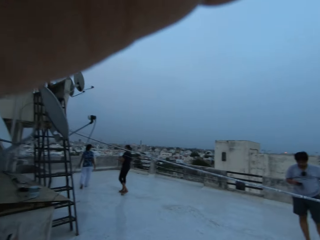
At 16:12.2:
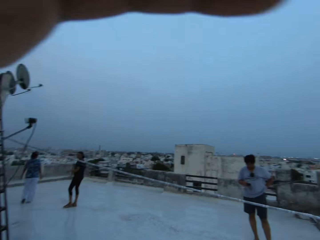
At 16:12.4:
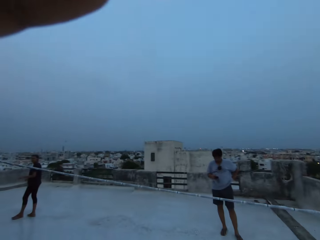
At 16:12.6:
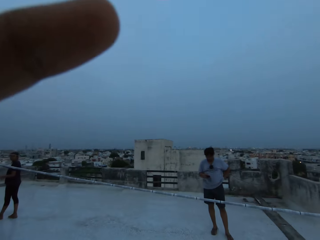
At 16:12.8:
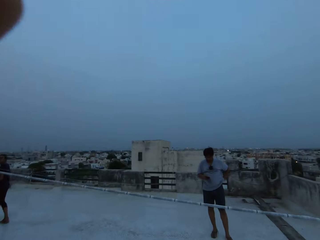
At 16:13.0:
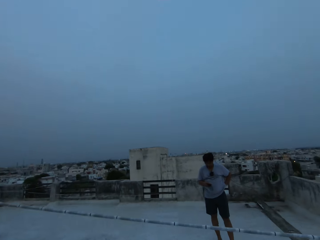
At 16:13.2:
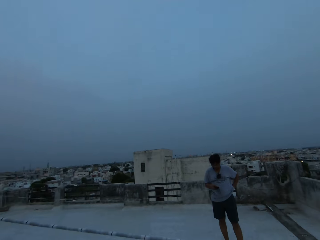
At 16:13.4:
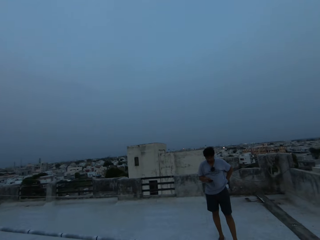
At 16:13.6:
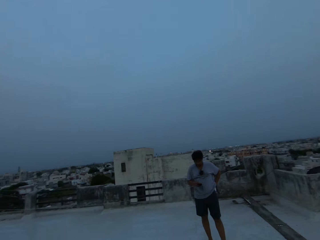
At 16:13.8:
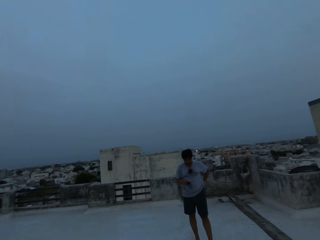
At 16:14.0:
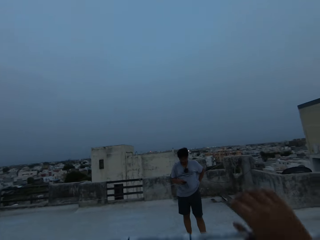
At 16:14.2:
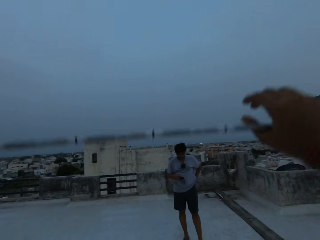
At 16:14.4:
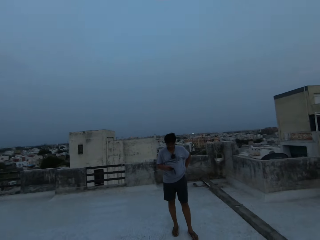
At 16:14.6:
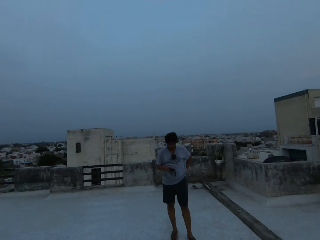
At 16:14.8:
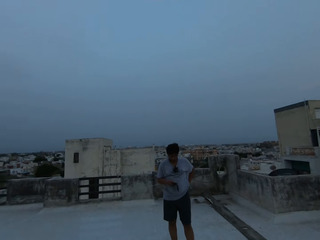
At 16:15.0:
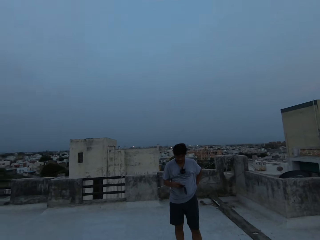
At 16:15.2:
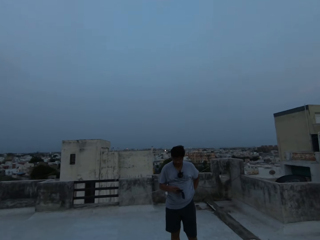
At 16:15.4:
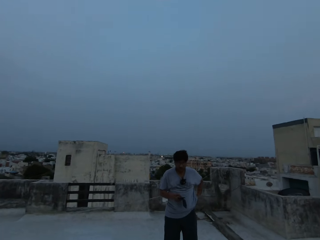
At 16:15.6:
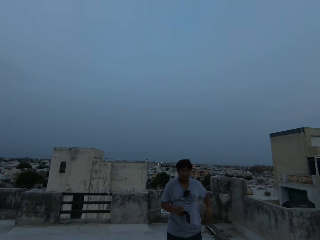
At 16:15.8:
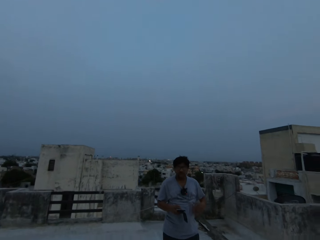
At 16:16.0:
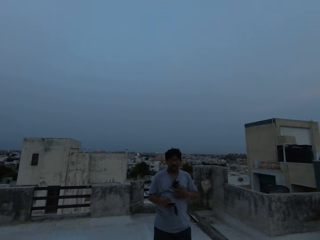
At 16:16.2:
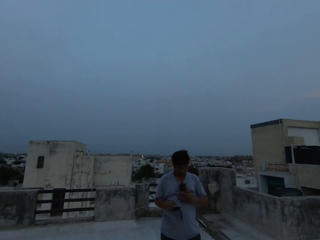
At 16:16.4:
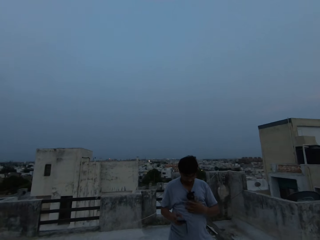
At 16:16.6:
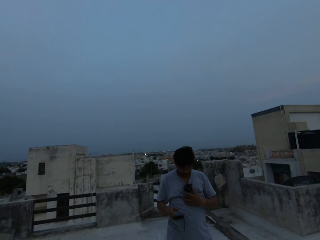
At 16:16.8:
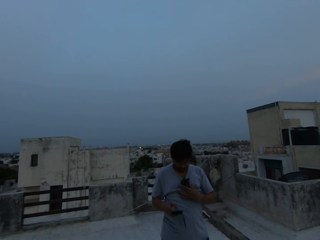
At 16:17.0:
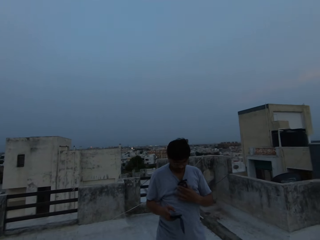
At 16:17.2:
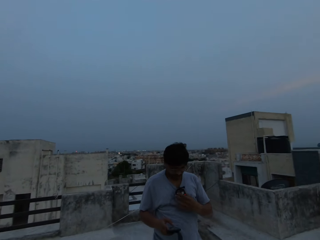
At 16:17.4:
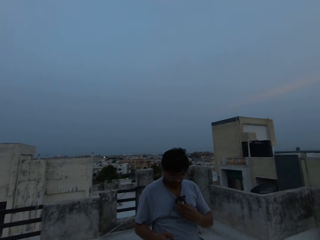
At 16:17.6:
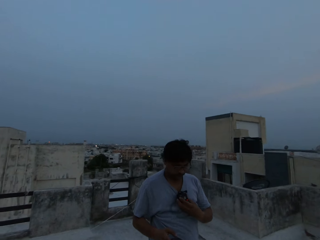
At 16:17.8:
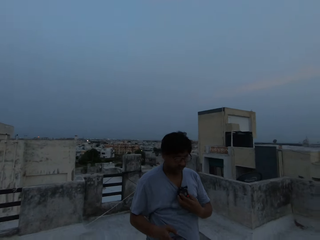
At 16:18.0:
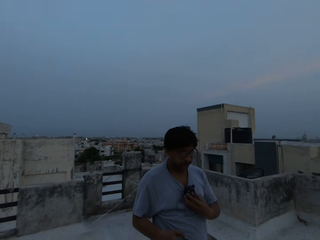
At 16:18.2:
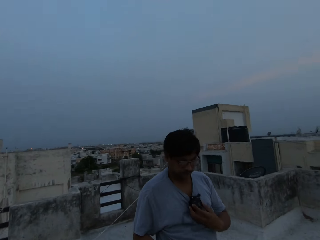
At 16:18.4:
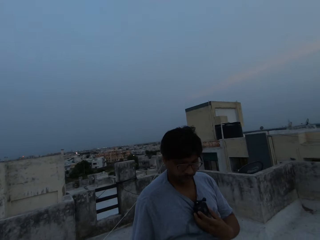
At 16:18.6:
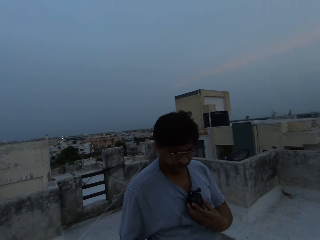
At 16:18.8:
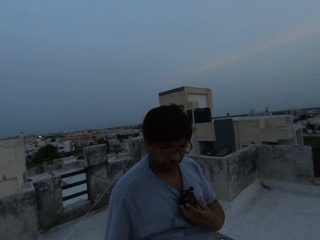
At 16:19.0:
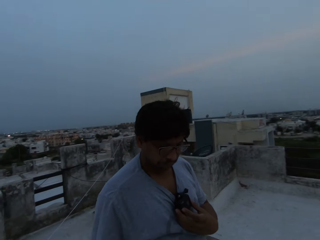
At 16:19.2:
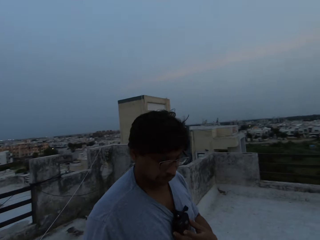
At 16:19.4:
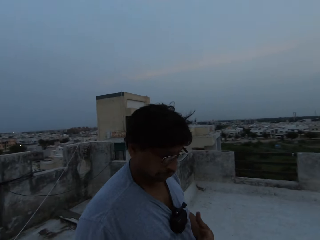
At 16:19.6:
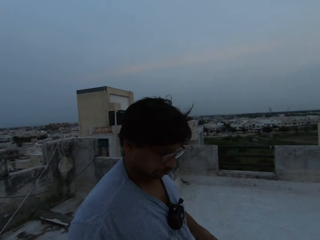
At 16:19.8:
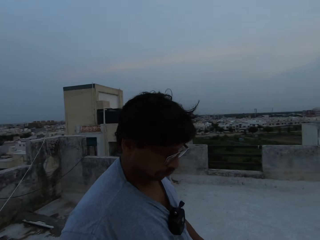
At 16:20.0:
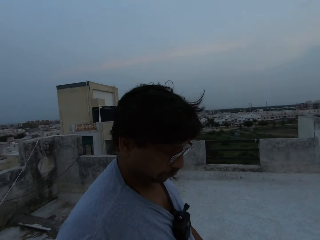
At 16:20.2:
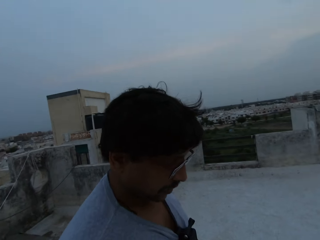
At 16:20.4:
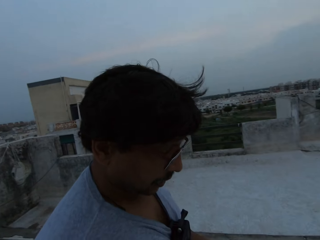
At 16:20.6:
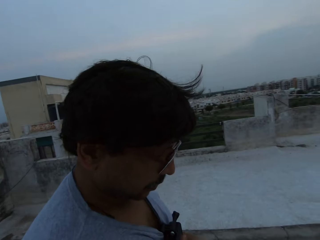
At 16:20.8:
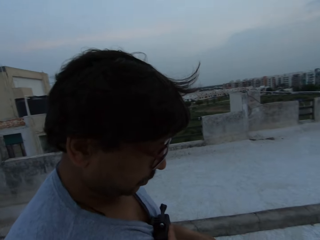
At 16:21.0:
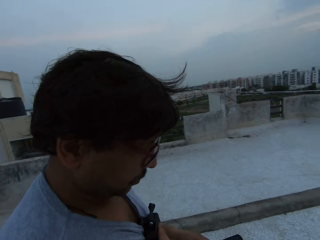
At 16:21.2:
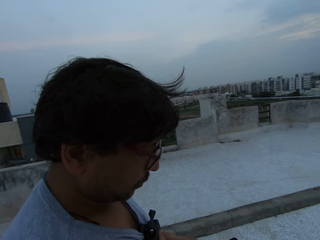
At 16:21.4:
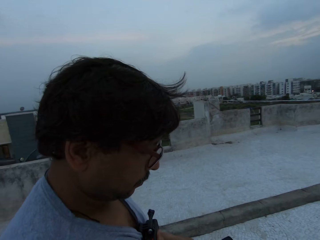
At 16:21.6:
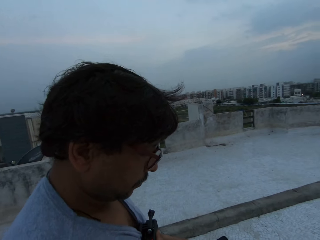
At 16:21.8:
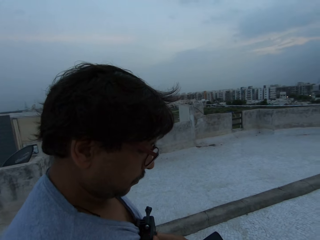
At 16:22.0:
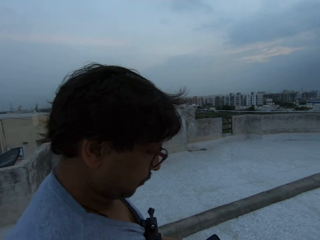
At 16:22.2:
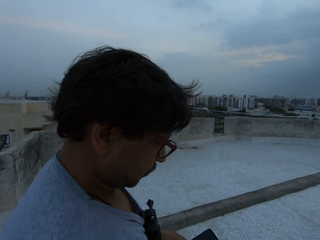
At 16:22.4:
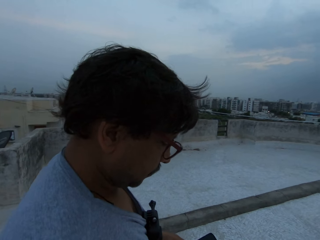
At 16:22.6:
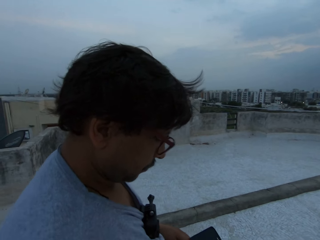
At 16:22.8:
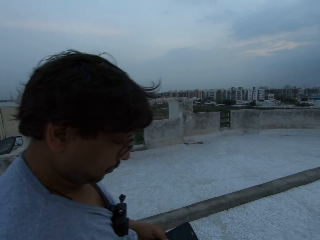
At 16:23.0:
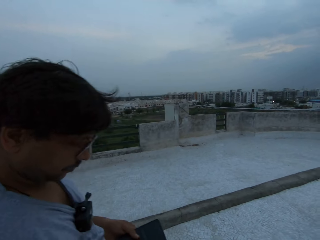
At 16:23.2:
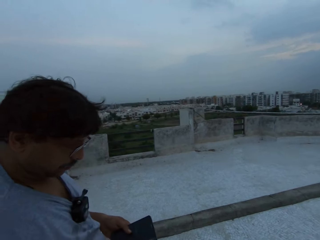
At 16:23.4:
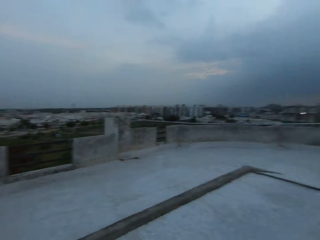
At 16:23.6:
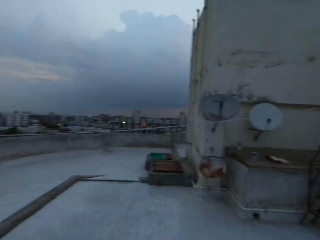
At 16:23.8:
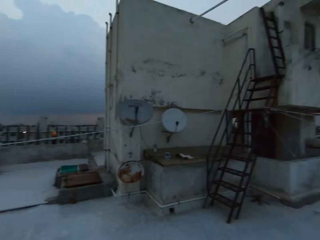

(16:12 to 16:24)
The camera wearer lifts a rope with his right hand. He pushes the rope over. He walks on the rooftop of the building. The man adjusts a camera on his shirt with his left hand.

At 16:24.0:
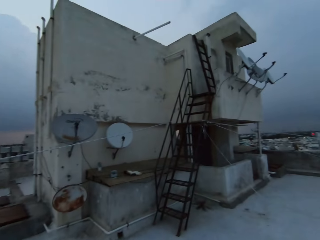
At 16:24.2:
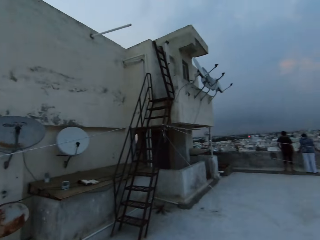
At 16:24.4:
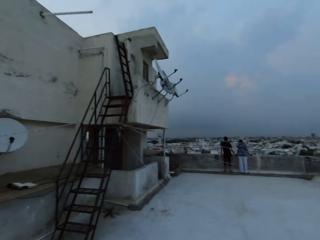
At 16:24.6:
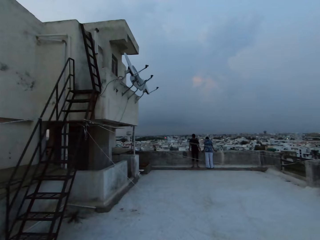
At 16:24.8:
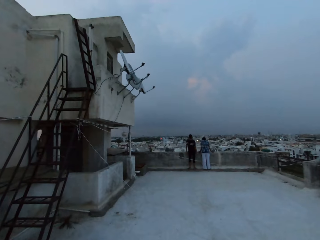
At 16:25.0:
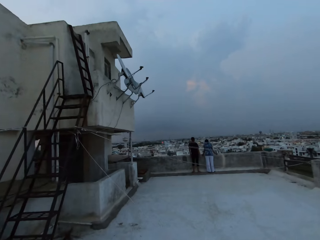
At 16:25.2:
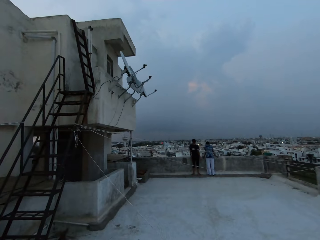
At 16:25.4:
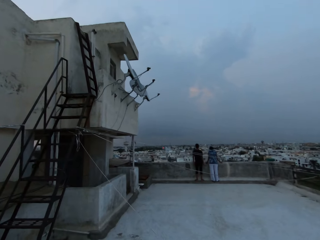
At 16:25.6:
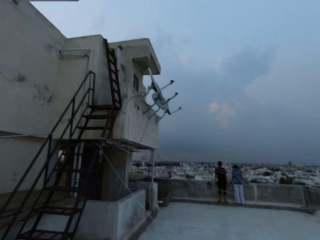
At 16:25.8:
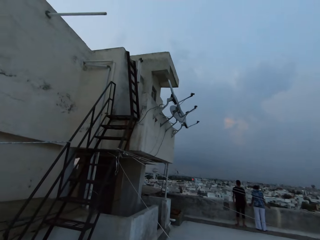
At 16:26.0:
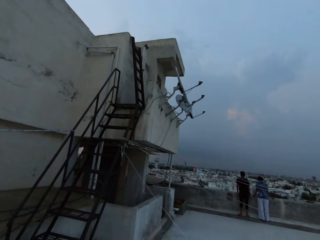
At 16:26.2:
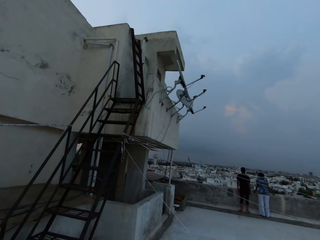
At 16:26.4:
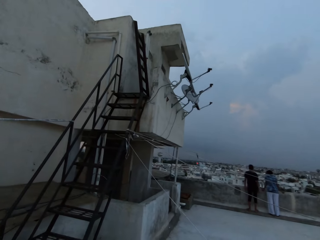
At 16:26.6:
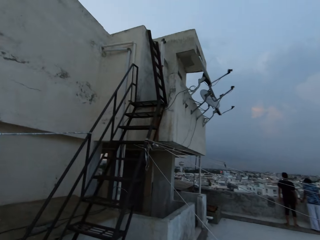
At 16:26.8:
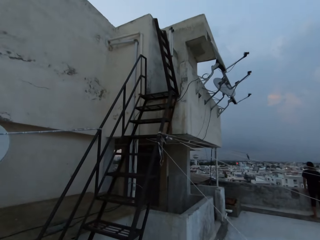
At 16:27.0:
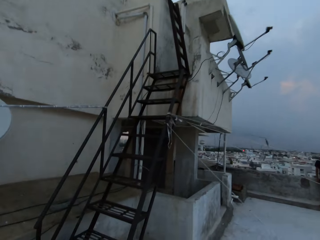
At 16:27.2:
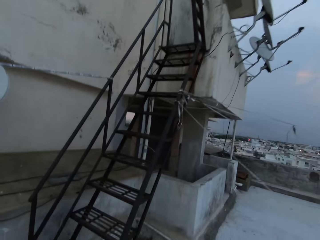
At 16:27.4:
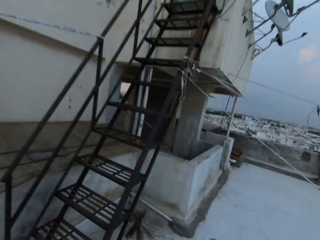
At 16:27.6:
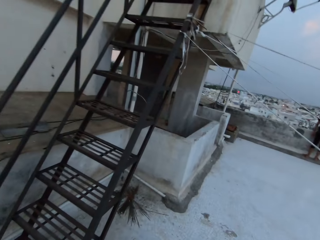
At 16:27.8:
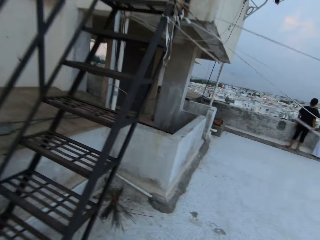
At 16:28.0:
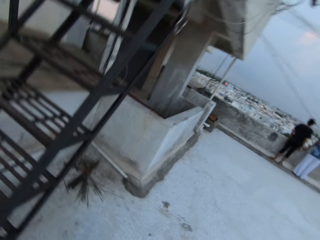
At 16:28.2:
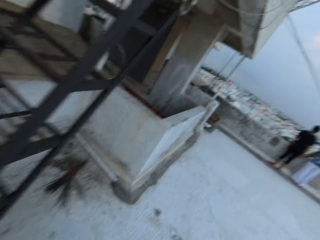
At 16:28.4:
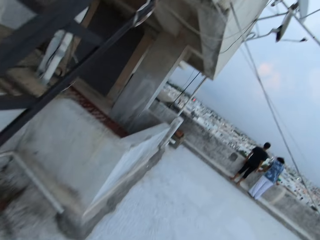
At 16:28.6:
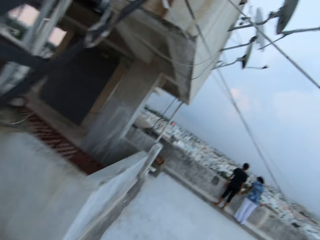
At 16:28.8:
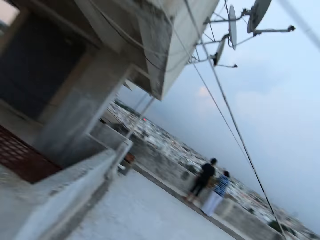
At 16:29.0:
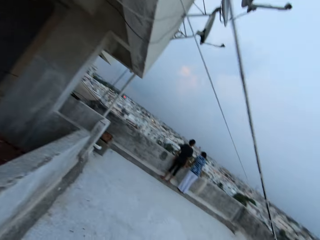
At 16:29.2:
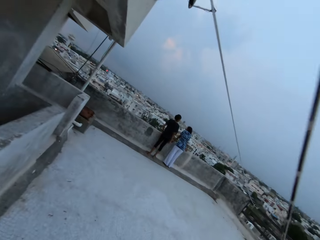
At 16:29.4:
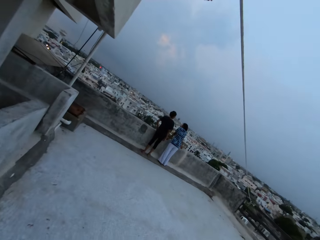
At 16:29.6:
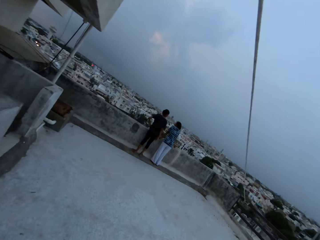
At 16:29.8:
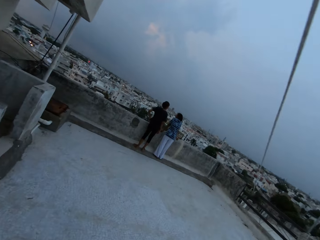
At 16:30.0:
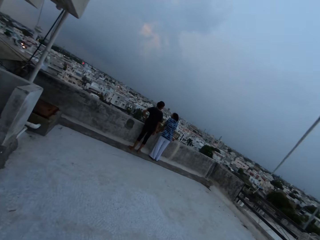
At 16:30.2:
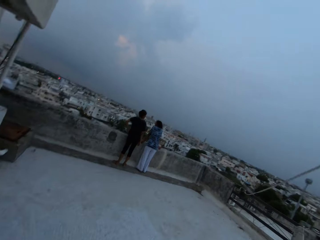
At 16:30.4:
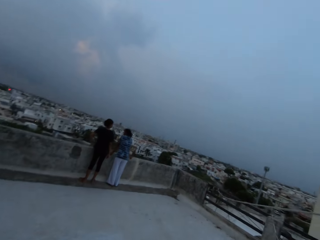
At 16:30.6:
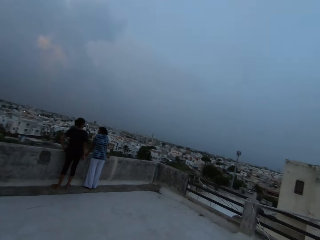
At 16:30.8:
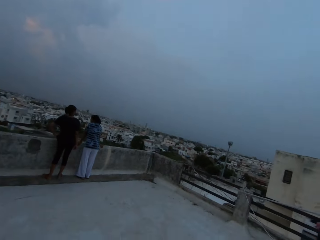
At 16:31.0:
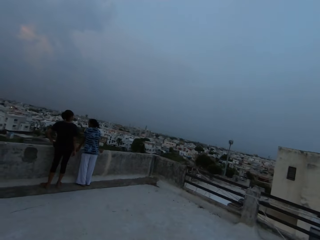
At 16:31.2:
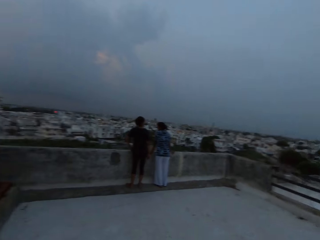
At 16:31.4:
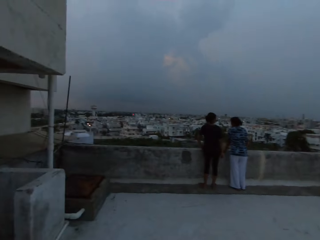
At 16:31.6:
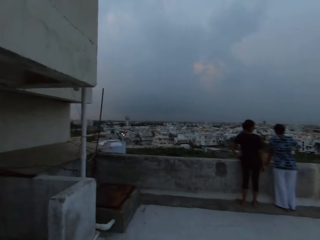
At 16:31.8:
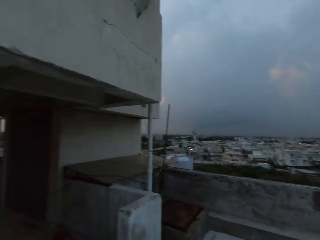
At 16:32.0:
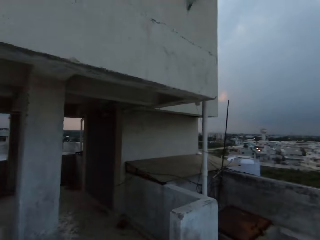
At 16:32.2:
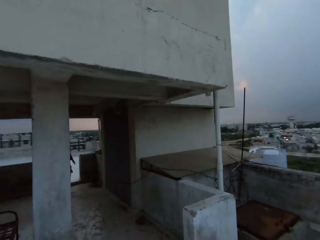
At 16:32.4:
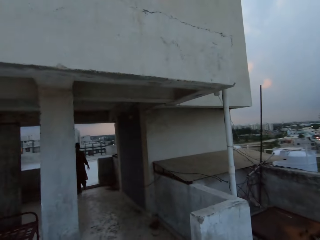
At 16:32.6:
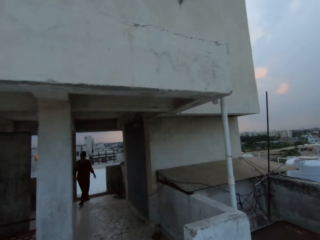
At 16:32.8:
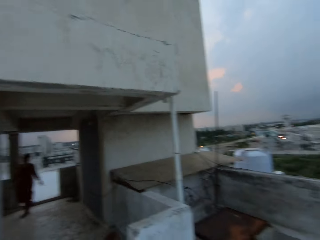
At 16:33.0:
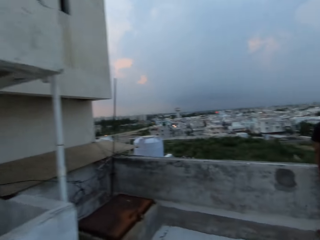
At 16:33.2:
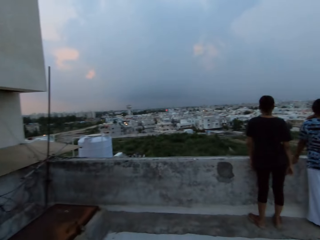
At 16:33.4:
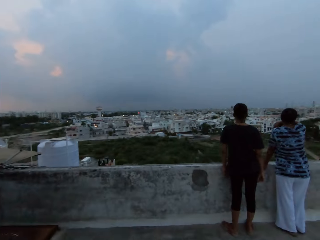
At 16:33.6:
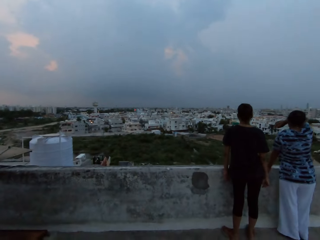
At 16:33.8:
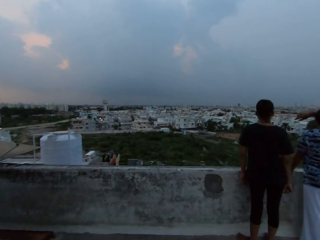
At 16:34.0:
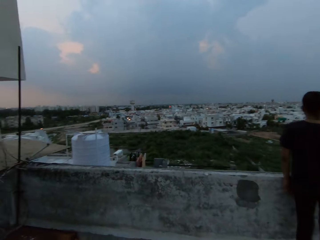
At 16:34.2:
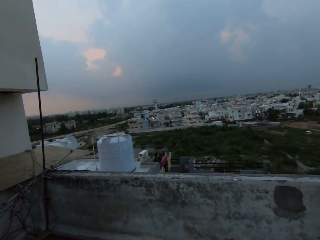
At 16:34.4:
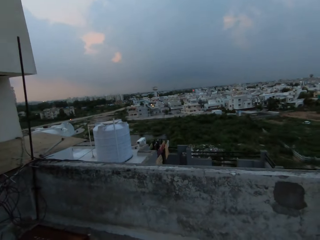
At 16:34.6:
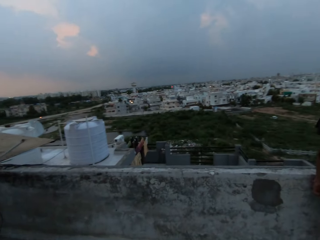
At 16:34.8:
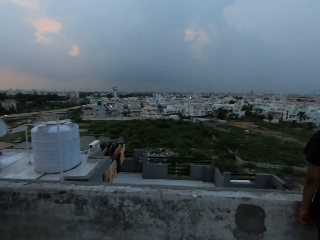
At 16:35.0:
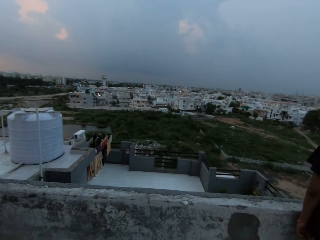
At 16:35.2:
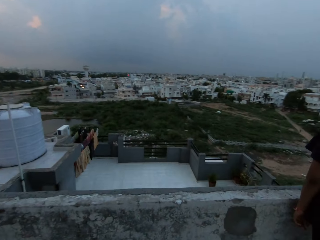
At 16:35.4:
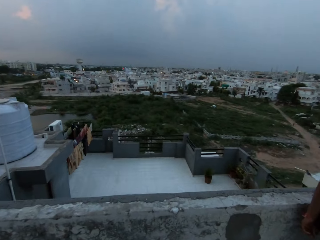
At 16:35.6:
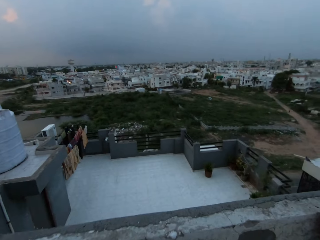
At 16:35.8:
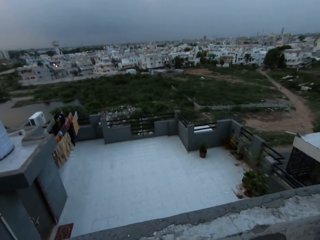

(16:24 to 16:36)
The camera wearer interacts with the woman and another woman.
